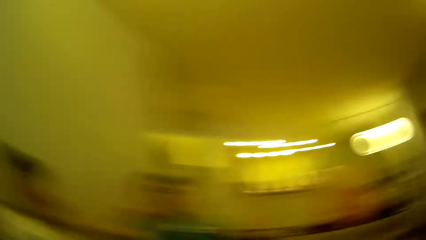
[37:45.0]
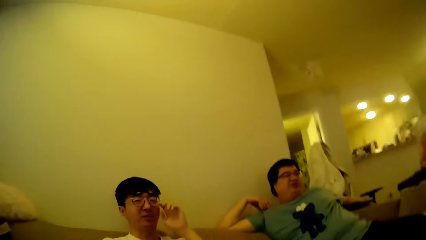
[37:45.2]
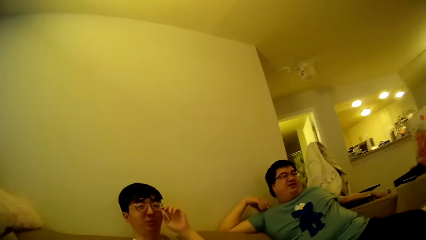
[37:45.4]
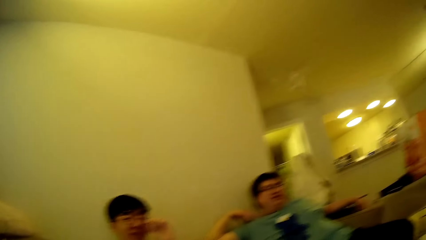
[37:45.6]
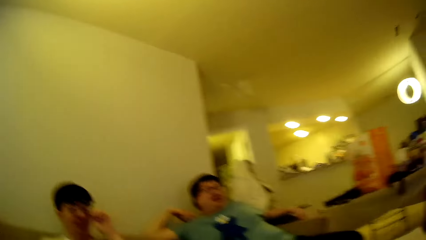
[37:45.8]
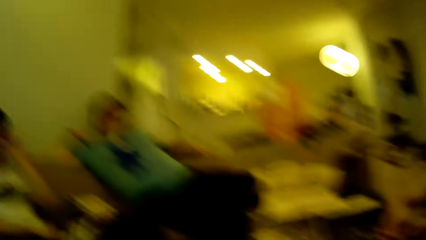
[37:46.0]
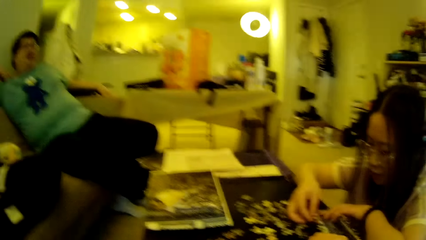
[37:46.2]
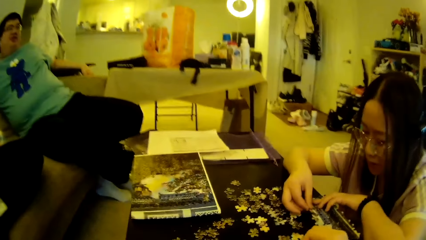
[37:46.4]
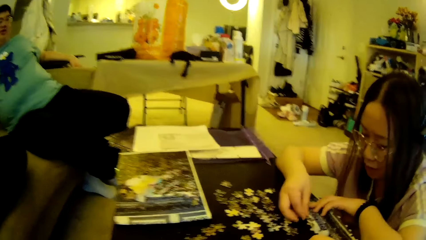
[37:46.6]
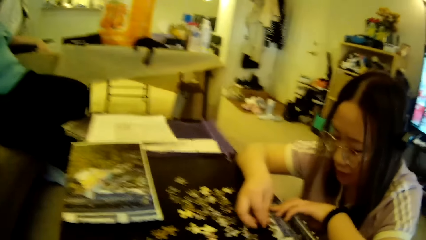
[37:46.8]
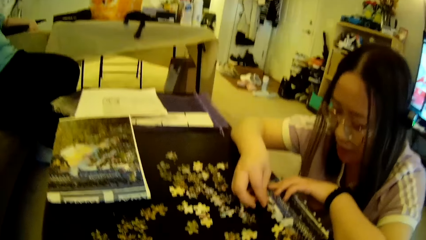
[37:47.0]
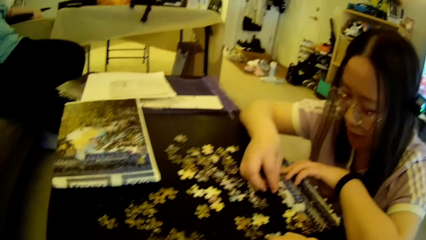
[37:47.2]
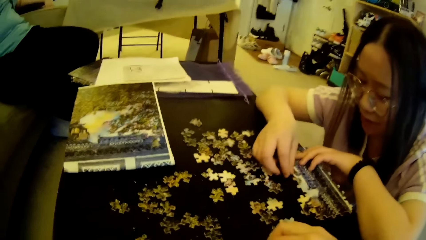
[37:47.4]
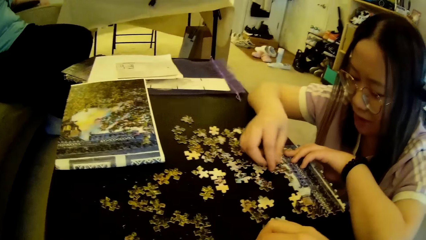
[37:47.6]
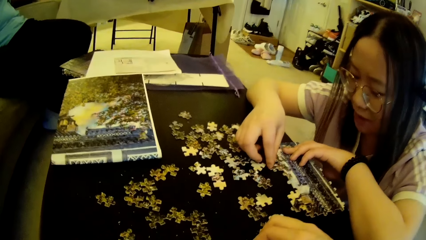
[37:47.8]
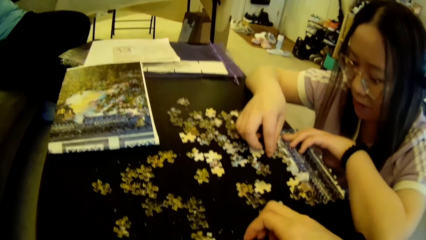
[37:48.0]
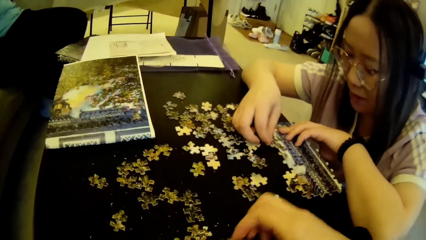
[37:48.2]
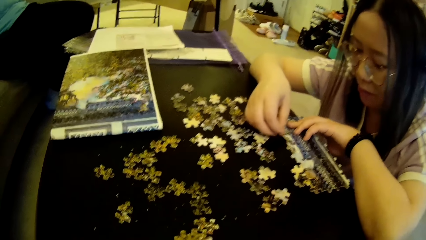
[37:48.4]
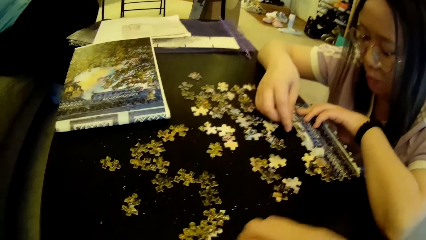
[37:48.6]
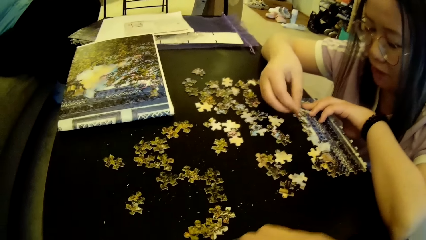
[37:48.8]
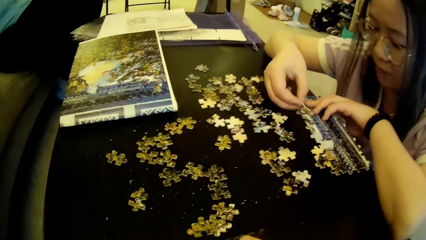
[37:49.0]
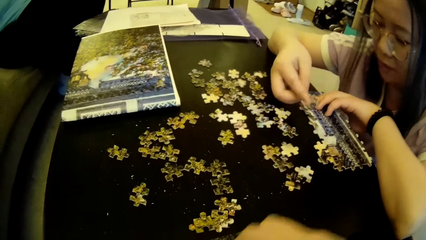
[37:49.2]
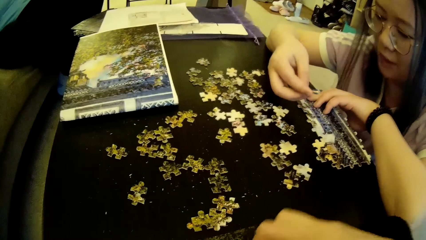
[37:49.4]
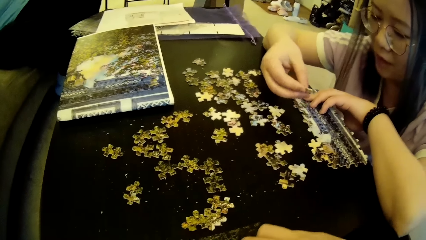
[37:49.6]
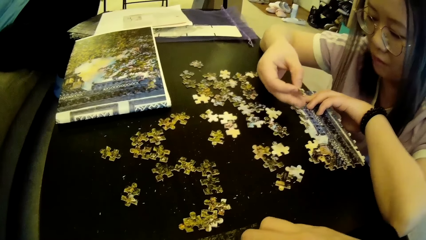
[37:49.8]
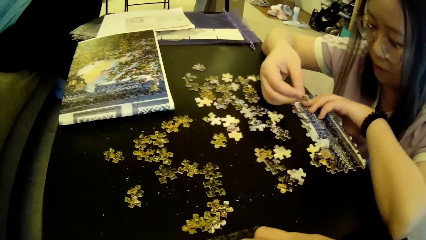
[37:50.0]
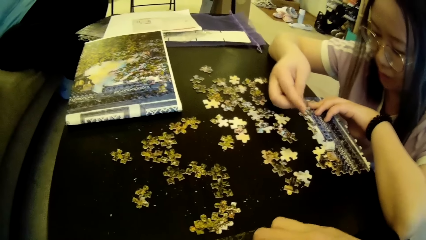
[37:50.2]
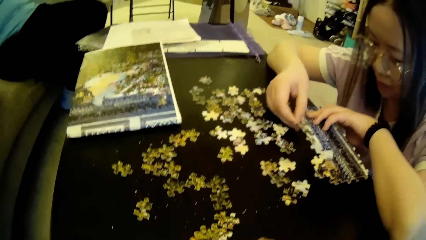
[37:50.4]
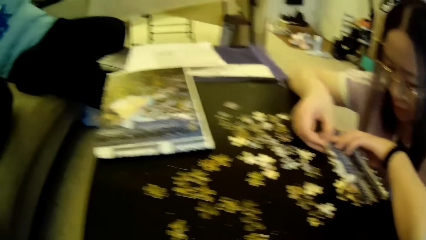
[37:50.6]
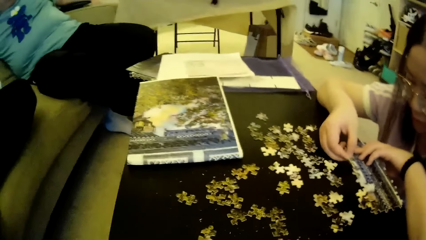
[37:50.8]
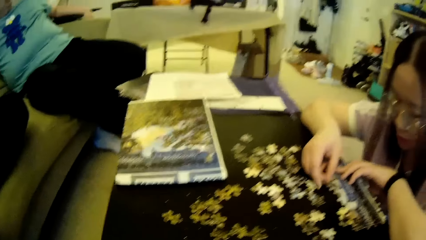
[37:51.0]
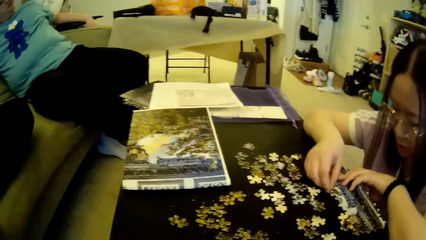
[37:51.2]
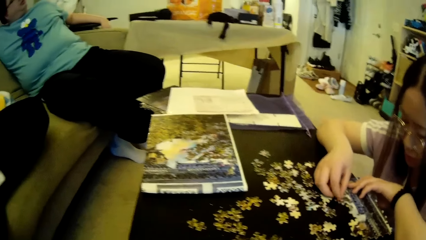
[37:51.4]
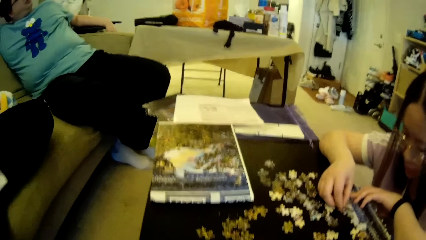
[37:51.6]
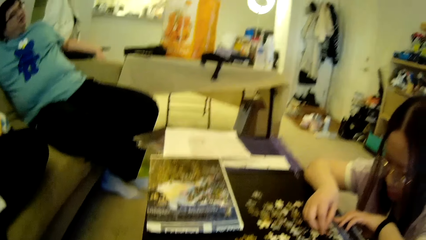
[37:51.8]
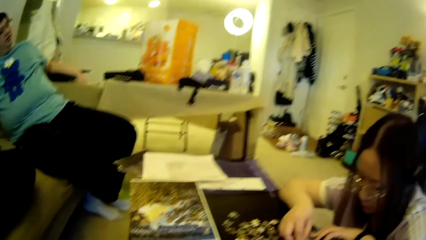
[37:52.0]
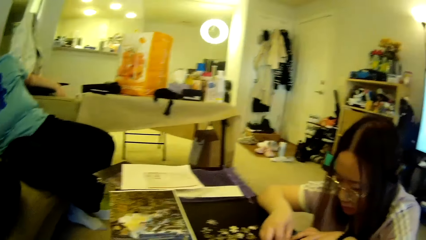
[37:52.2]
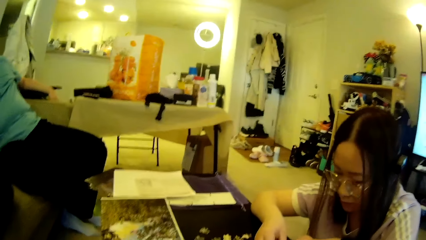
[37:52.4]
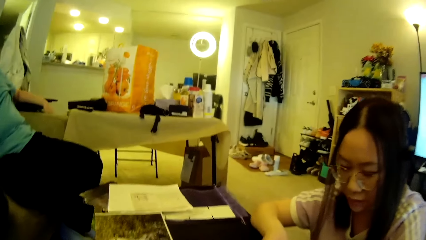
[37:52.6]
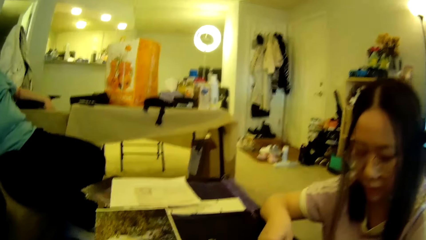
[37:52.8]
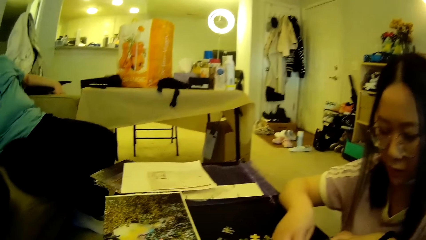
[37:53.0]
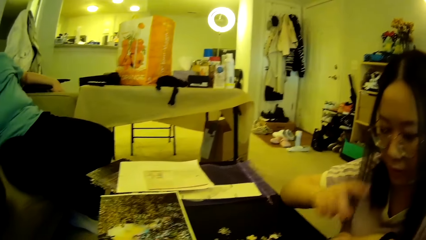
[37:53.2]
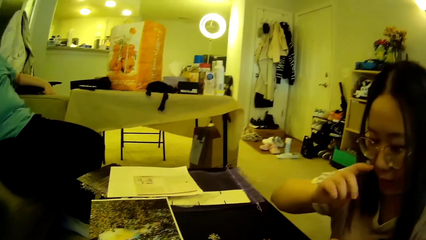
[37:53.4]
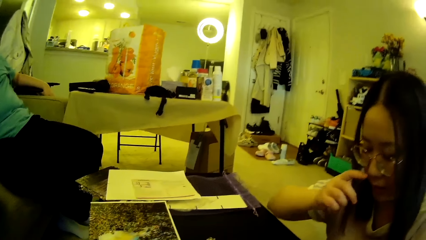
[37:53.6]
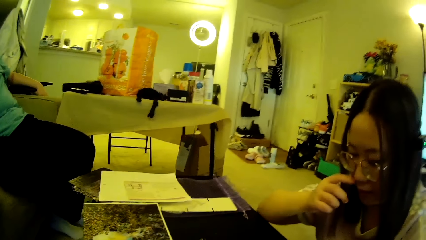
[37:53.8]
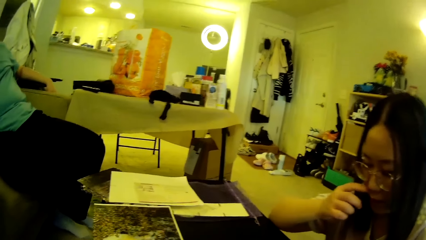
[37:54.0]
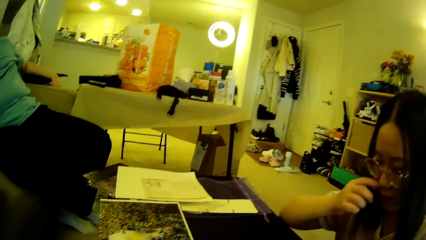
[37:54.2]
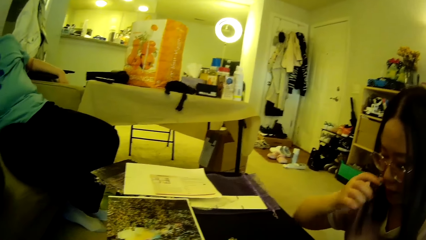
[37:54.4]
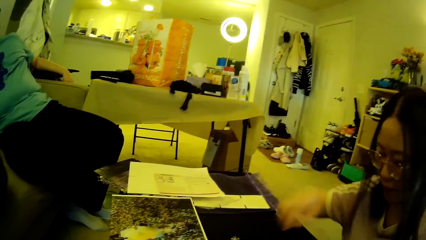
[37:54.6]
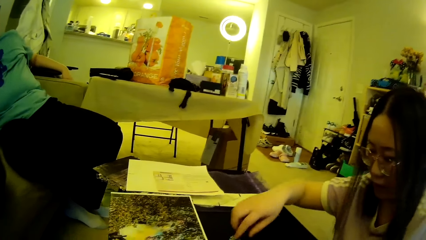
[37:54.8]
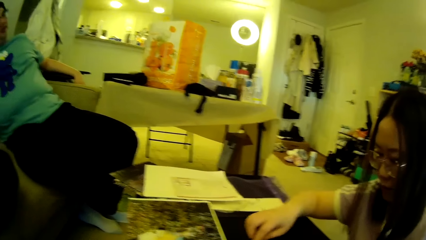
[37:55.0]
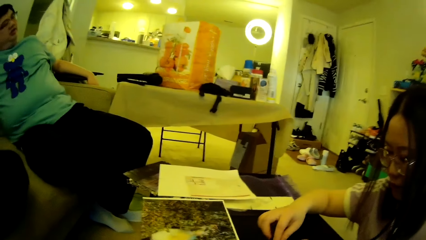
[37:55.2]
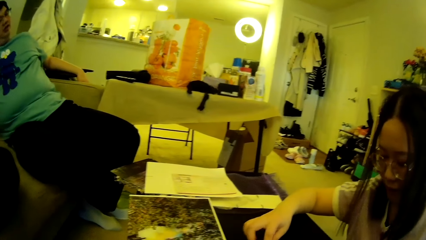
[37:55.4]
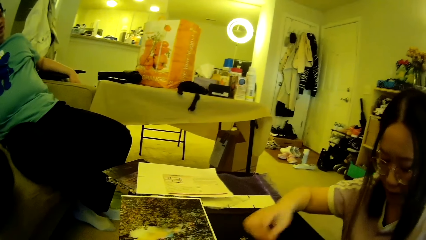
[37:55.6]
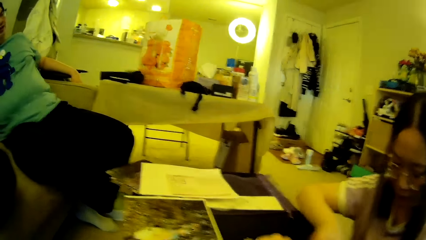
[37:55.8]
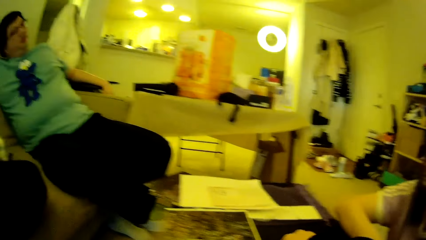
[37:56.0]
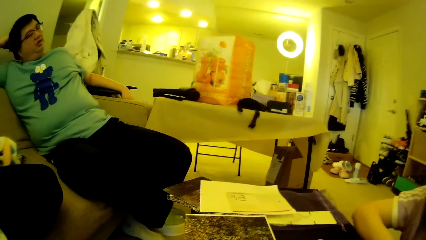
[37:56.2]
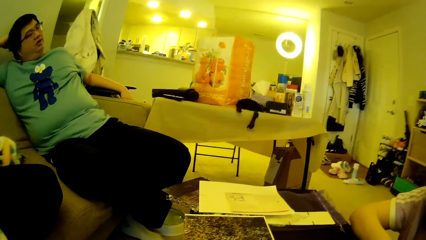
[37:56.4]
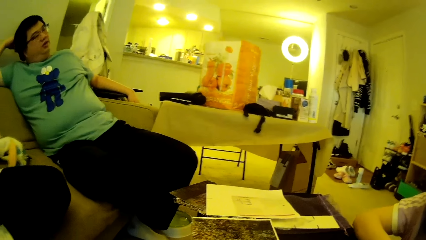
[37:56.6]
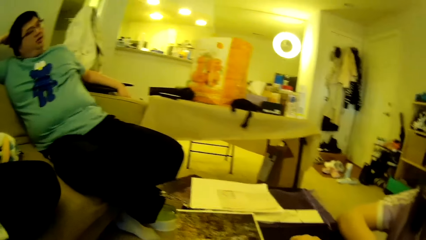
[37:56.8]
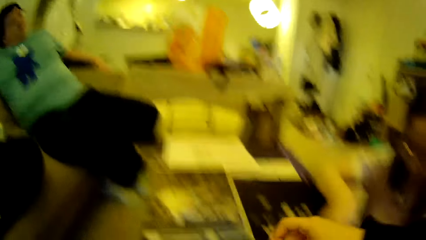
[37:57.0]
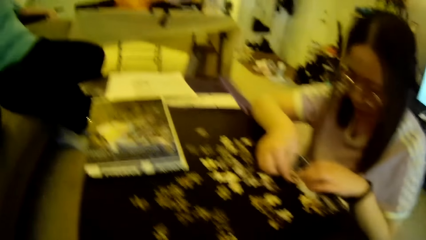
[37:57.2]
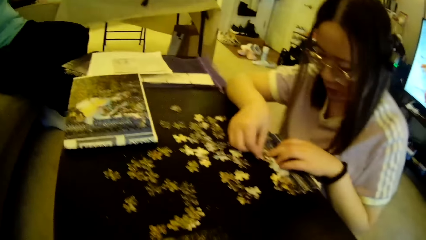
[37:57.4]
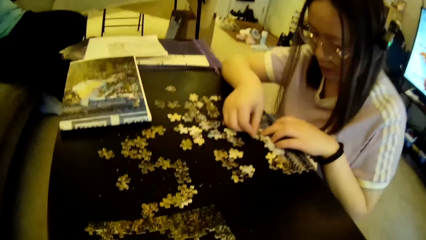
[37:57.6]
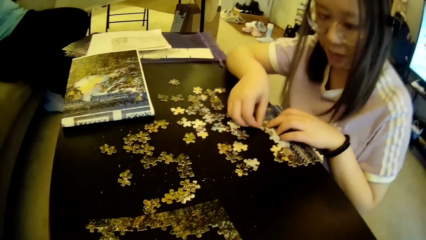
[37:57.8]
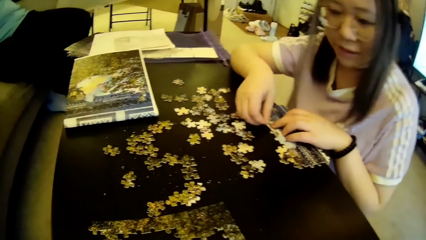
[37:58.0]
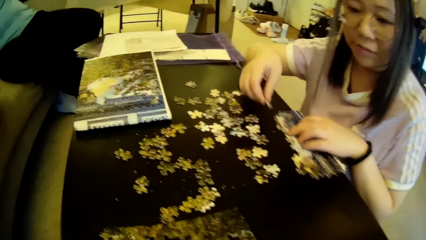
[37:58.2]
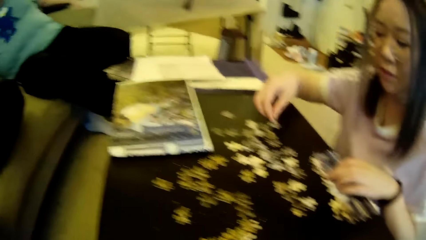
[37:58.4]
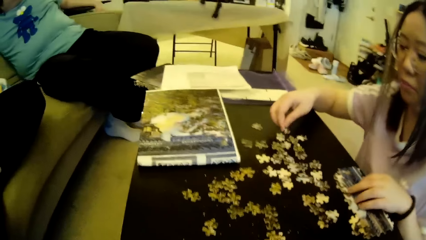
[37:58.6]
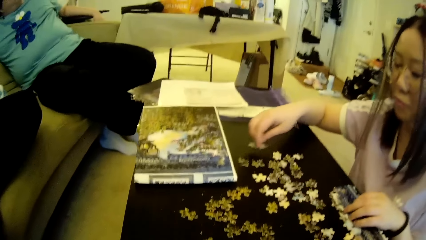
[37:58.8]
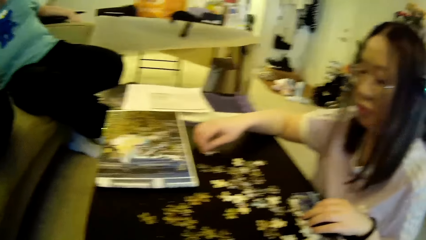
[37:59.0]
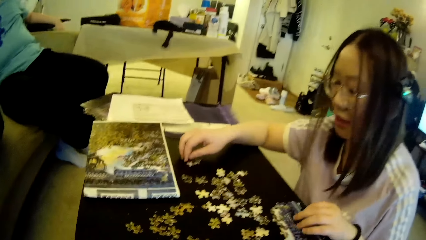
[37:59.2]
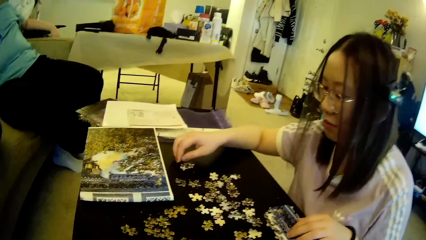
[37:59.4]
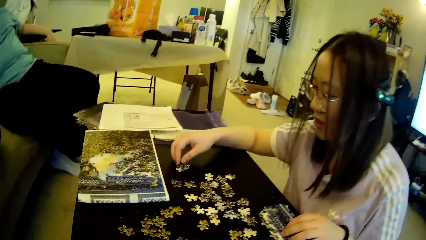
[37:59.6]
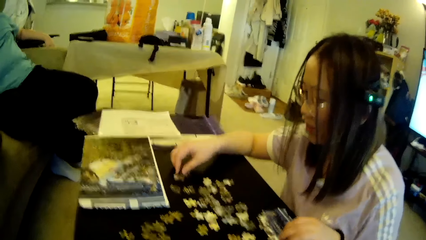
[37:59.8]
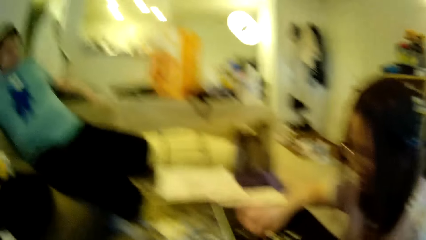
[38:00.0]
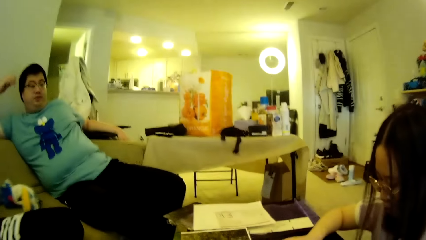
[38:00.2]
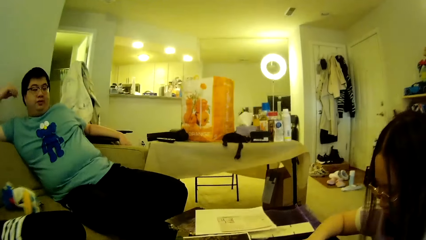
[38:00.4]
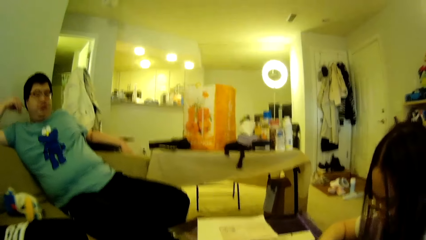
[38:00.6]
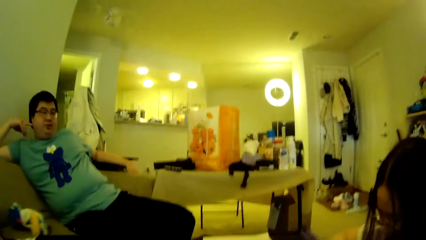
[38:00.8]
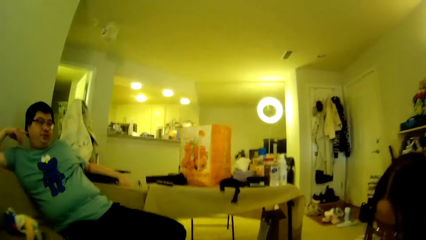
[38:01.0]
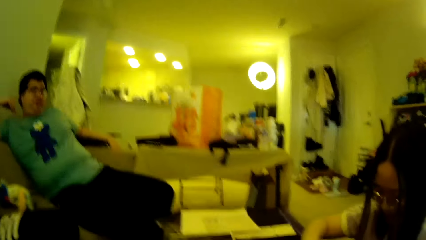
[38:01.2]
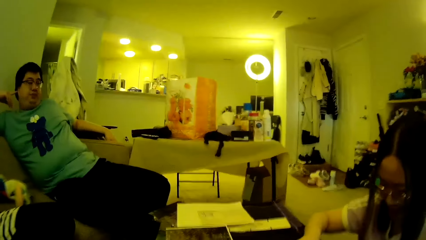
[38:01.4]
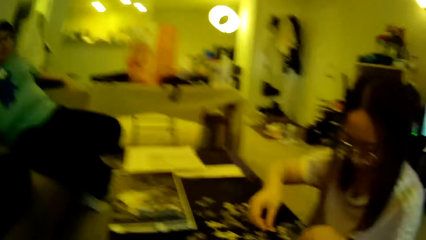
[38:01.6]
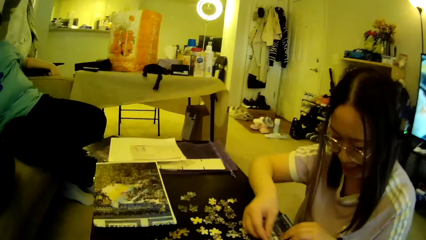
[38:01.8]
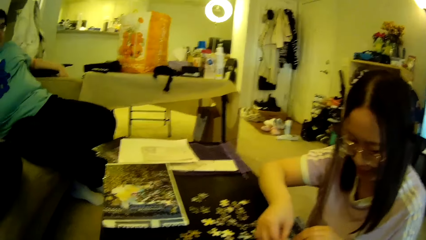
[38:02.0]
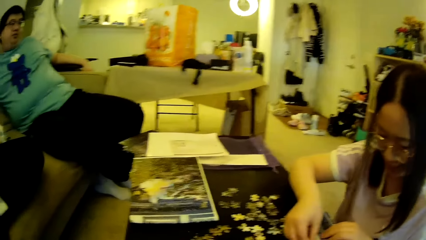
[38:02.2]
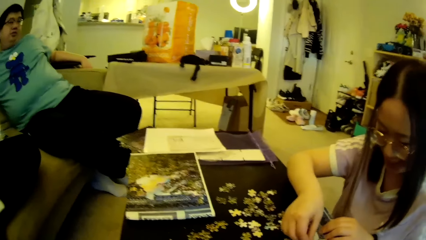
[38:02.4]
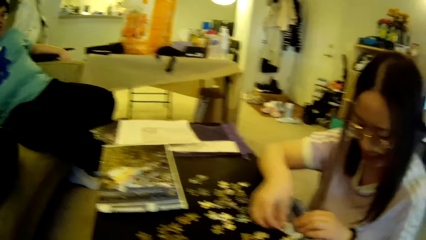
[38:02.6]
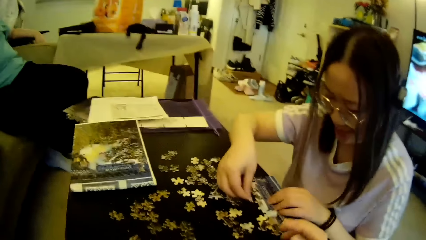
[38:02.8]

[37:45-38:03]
The camera wearer looks around in the house. They move the model piece. They adjust the puzzle pieces on the table. A lady forms a puzzle pattern using the puzzle pieces on the table. The lady fixes the model piece. The camera wearer looks around. The lady touches the nose, rubs her face with a finger, forms a puzzle pattern using the puzzle pieces on the table and picks the model piece. A man looks at the television. The lady puts the model piece on the table. The camera wearer looks around. The man scratches his neck with a finger and looks around.
